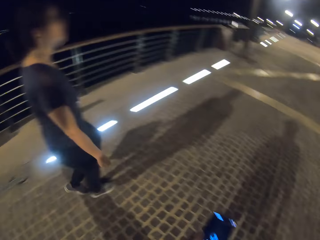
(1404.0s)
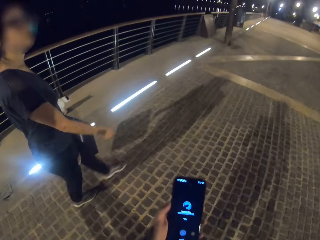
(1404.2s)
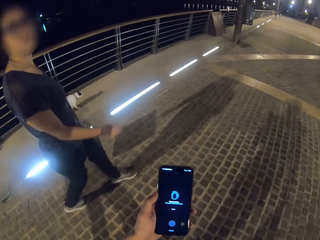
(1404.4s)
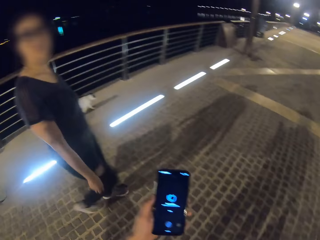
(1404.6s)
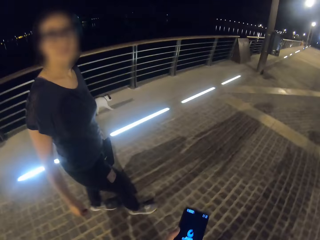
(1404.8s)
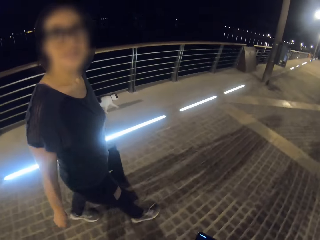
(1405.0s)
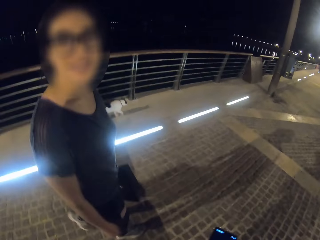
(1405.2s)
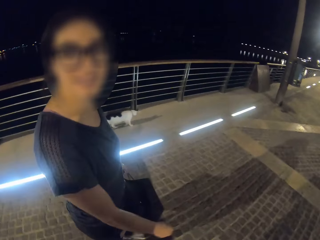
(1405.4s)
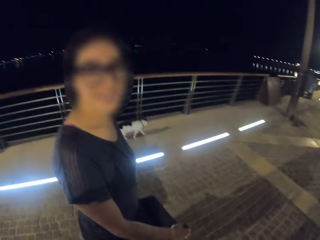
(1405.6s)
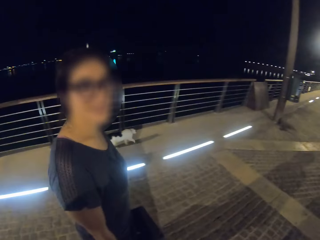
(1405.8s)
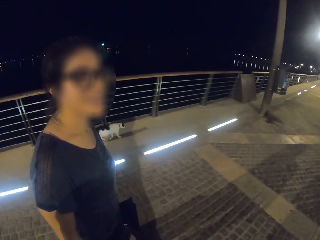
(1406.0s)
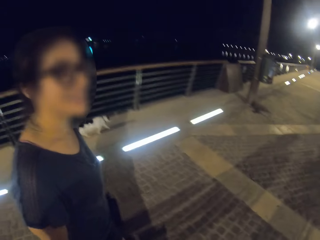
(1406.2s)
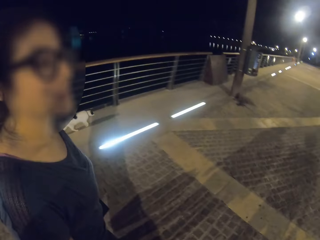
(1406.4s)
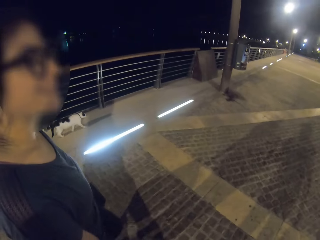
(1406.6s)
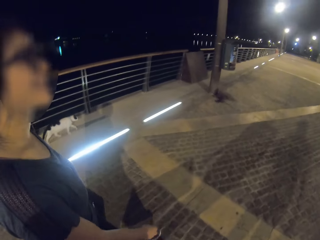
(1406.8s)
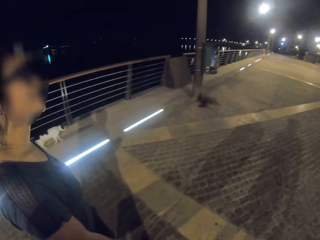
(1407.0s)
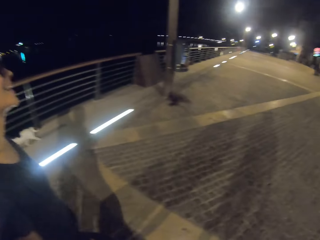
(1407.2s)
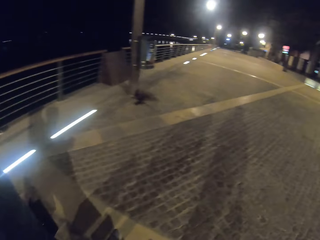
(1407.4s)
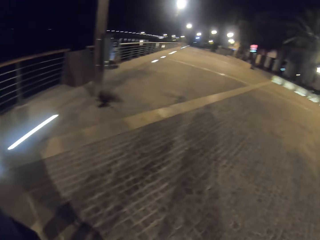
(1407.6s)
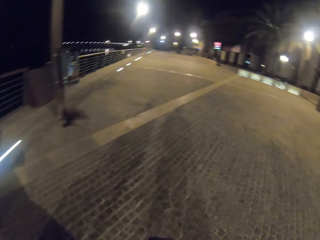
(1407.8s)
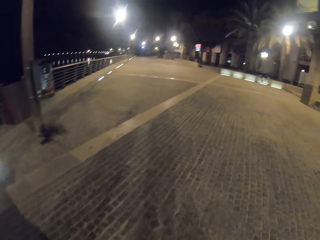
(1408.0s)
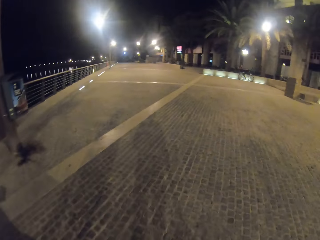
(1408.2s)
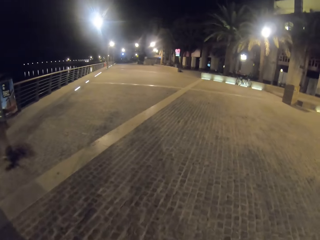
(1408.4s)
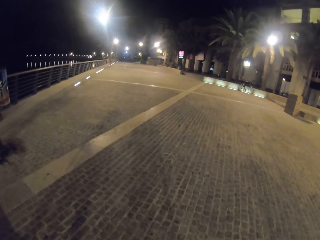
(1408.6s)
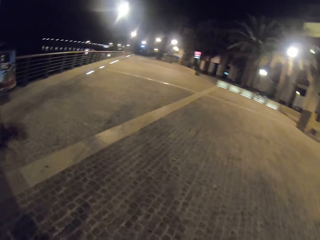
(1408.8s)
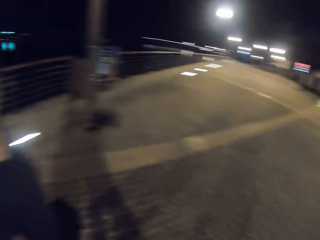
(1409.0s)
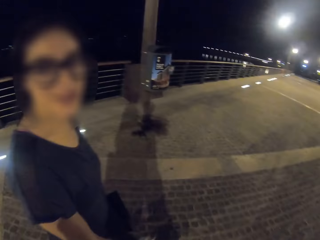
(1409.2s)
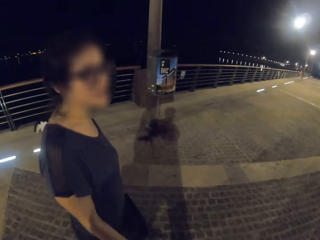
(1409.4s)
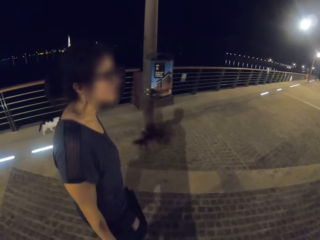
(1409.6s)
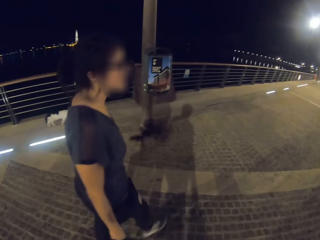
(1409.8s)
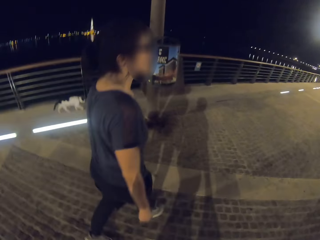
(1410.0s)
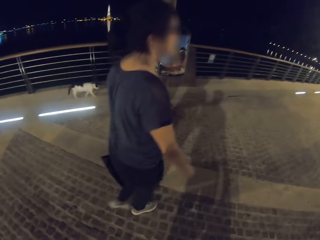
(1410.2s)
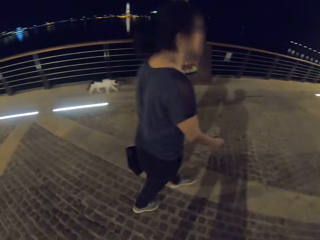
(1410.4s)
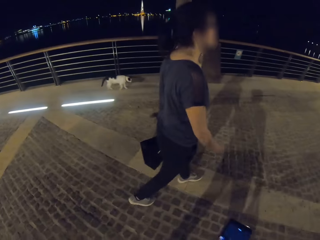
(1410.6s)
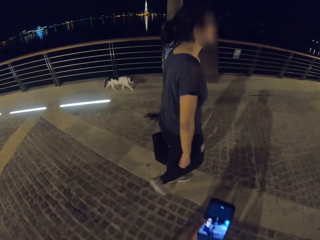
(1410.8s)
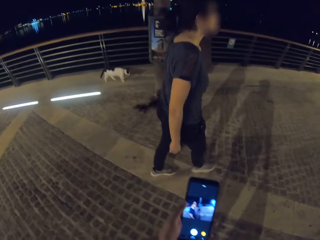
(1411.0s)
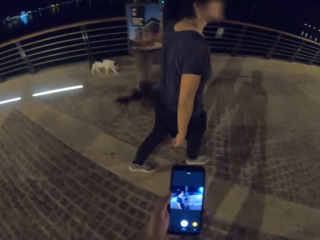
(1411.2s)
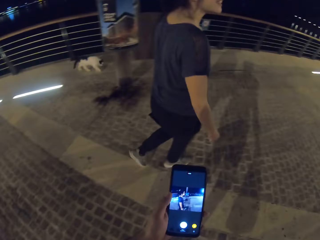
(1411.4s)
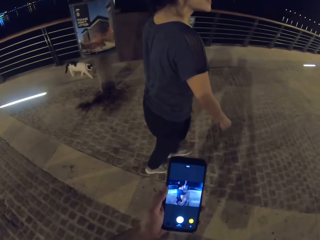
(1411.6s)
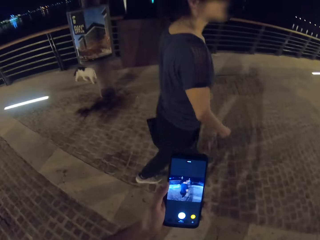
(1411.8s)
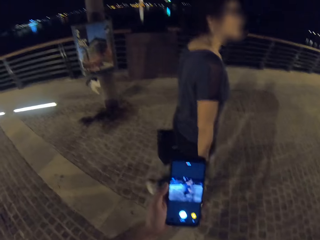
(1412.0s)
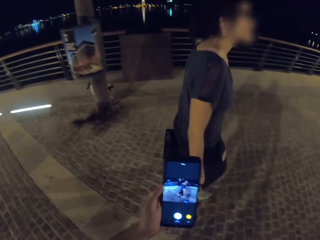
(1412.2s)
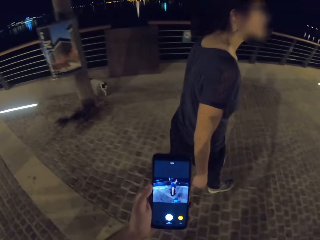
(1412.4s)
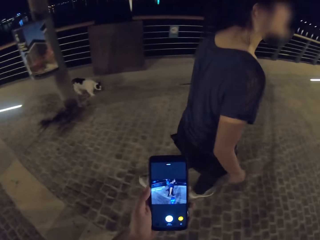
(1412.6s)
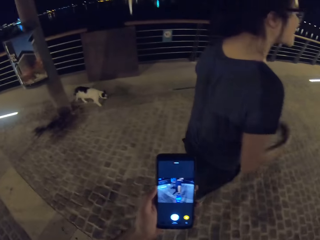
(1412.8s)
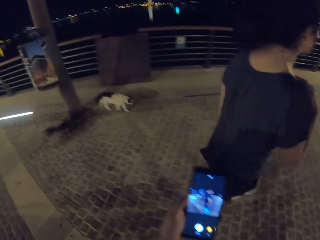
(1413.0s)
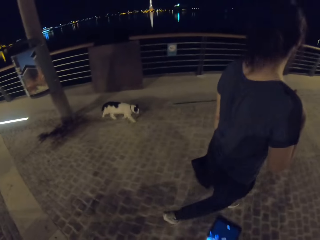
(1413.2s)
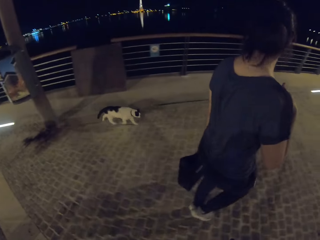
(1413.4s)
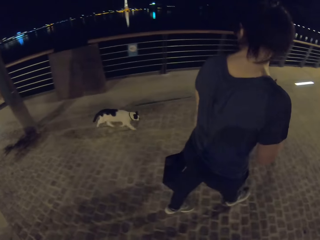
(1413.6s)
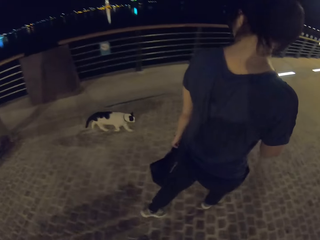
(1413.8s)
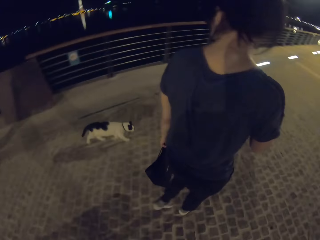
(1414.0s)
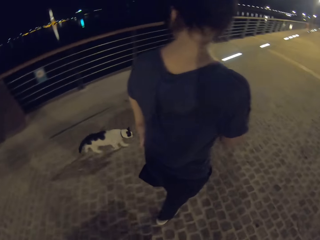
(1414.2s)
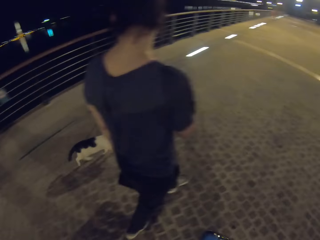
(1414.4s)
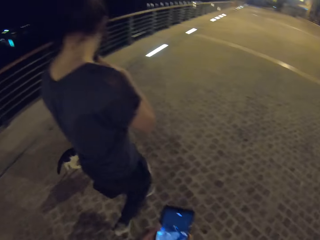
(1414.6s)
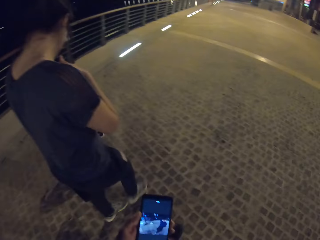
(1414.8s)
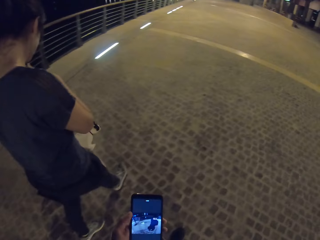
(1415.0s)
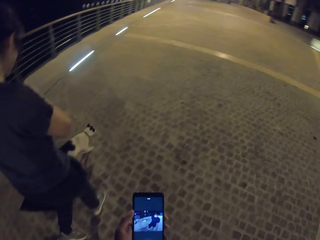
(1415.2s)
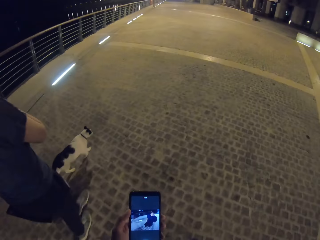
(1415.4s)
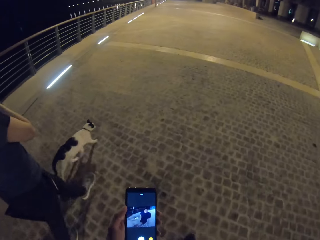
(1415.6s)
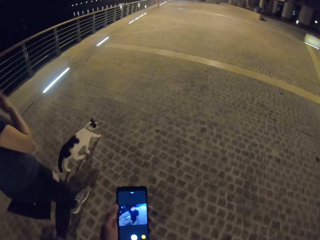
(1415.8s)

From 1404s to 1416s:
The camera wearer records a video of a person.

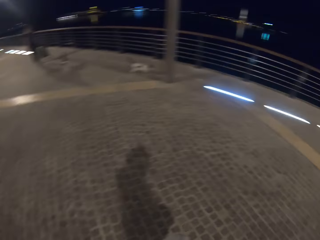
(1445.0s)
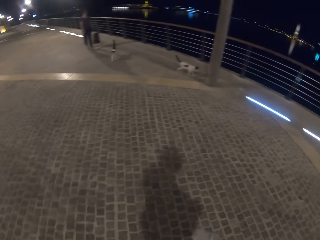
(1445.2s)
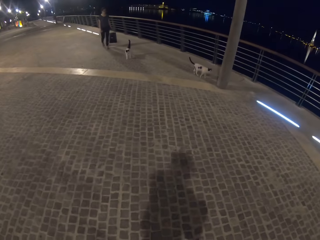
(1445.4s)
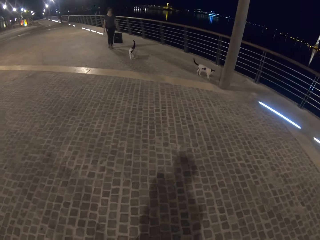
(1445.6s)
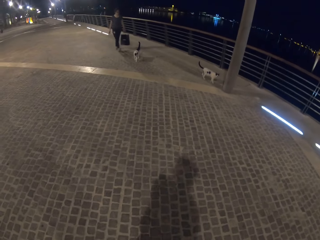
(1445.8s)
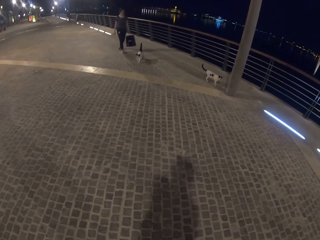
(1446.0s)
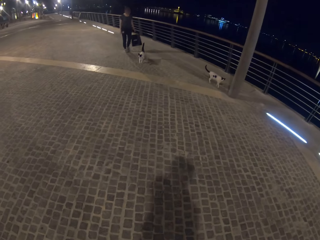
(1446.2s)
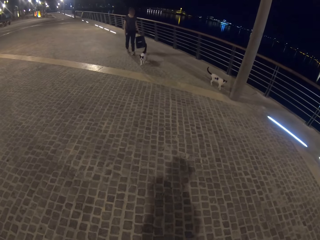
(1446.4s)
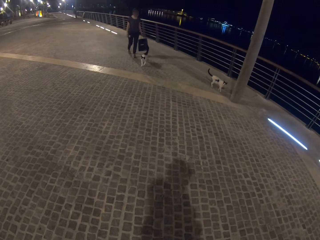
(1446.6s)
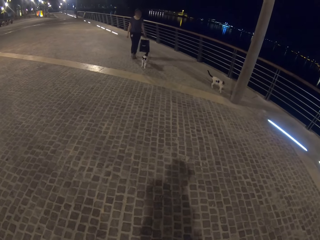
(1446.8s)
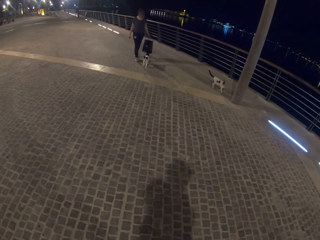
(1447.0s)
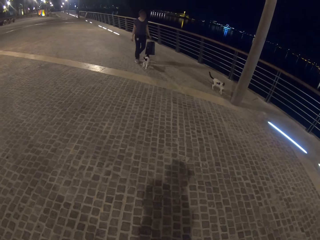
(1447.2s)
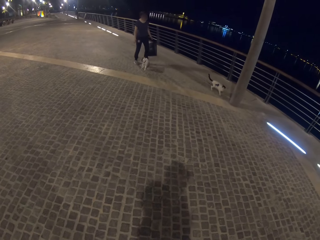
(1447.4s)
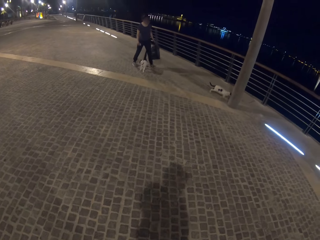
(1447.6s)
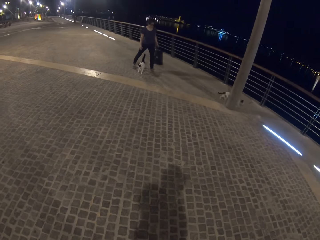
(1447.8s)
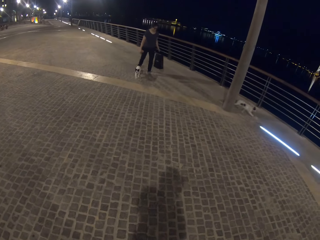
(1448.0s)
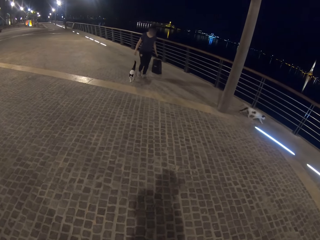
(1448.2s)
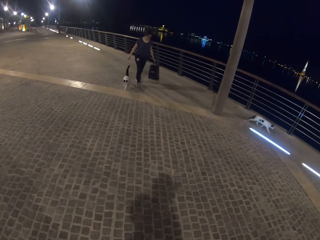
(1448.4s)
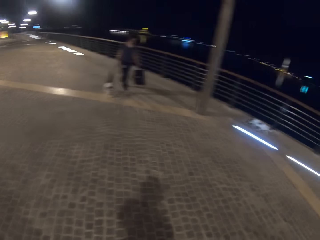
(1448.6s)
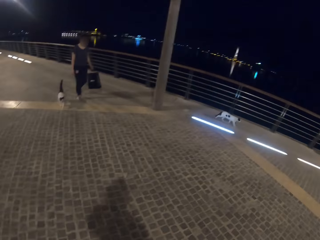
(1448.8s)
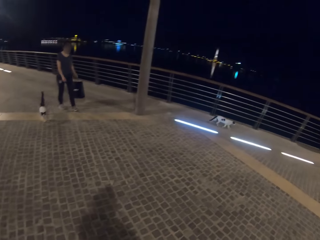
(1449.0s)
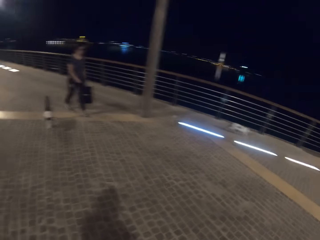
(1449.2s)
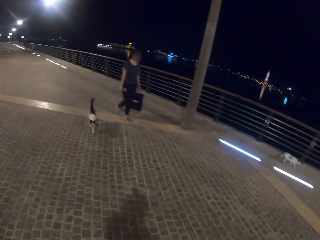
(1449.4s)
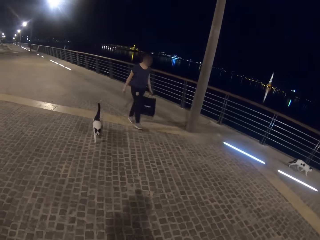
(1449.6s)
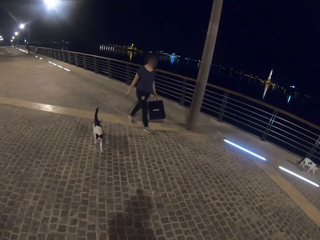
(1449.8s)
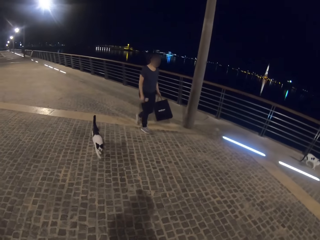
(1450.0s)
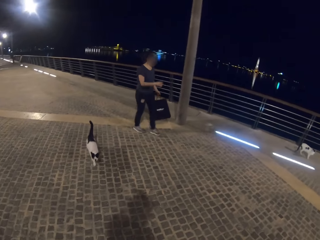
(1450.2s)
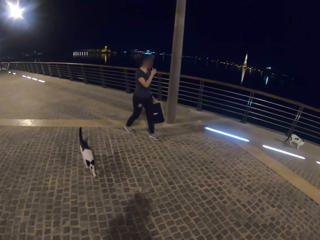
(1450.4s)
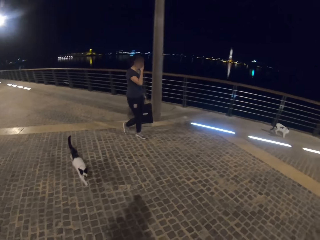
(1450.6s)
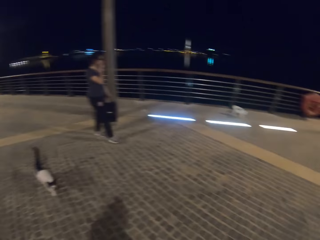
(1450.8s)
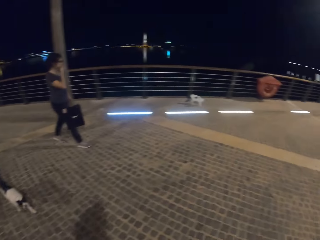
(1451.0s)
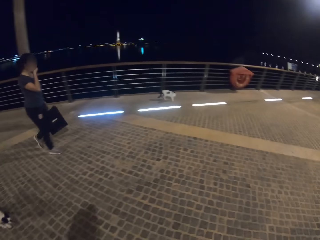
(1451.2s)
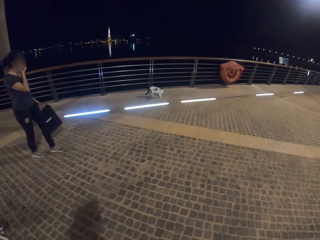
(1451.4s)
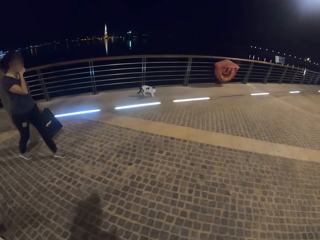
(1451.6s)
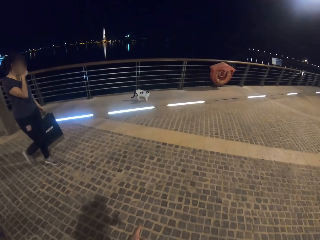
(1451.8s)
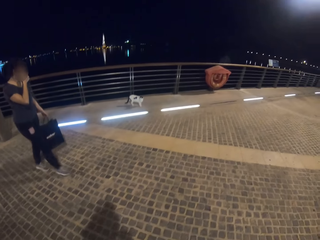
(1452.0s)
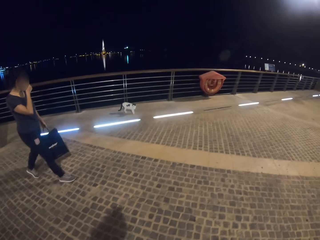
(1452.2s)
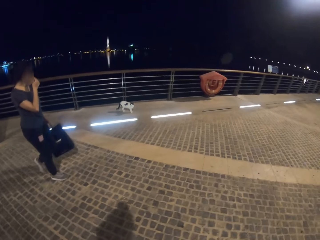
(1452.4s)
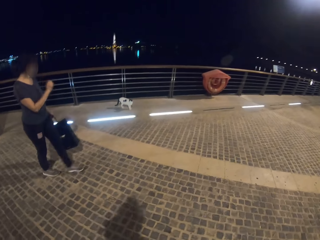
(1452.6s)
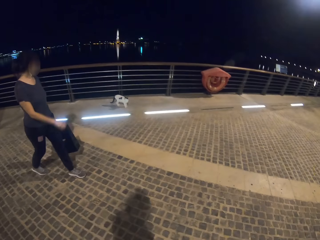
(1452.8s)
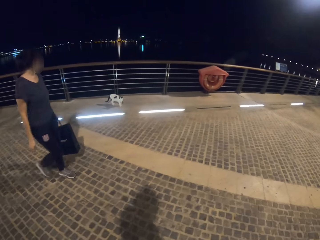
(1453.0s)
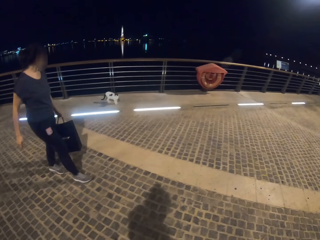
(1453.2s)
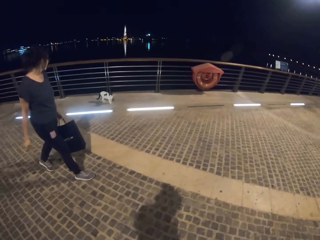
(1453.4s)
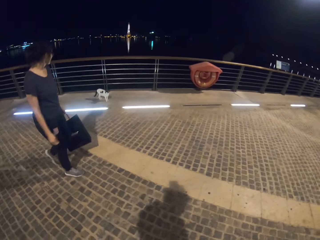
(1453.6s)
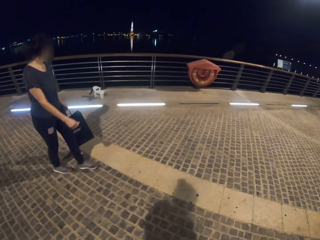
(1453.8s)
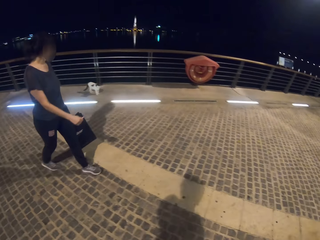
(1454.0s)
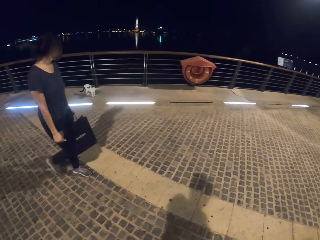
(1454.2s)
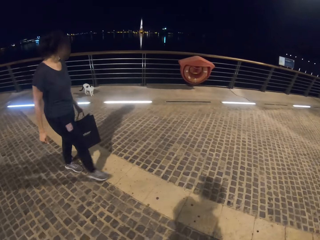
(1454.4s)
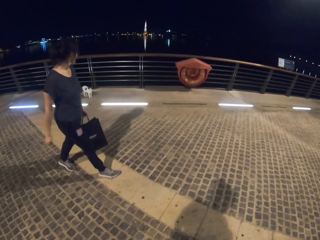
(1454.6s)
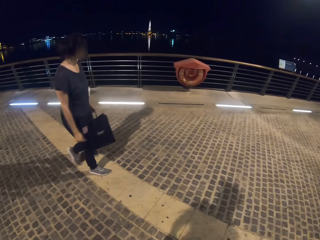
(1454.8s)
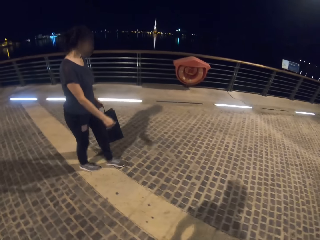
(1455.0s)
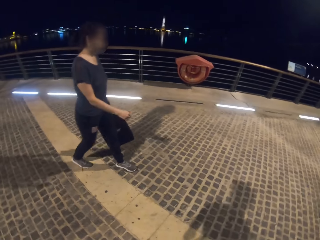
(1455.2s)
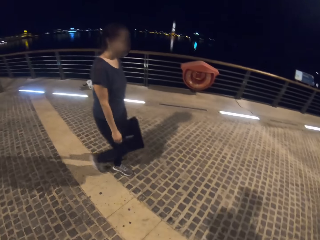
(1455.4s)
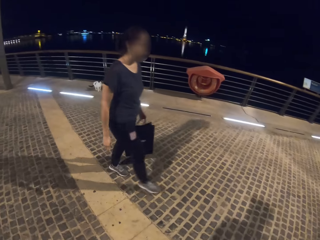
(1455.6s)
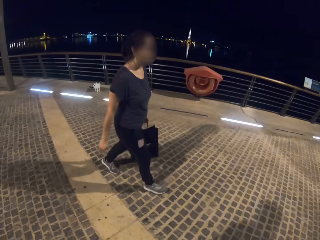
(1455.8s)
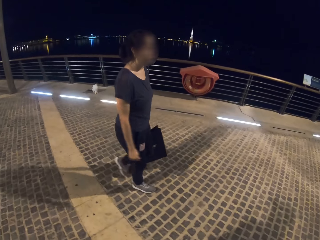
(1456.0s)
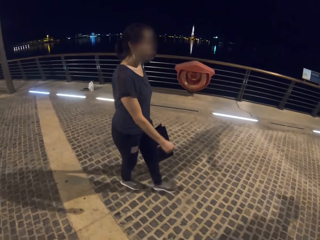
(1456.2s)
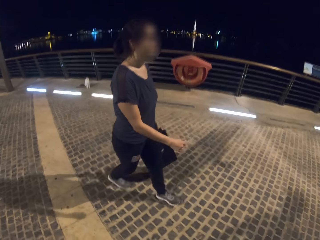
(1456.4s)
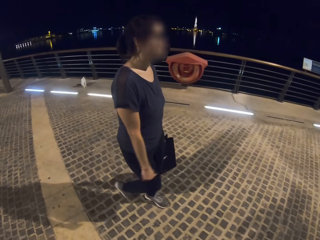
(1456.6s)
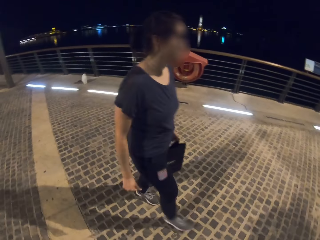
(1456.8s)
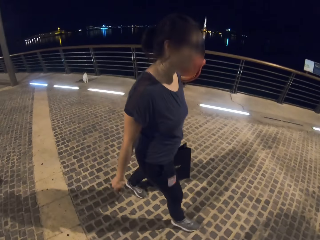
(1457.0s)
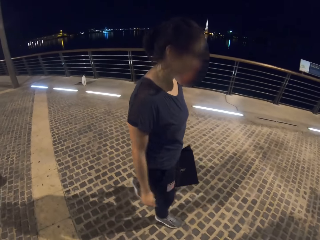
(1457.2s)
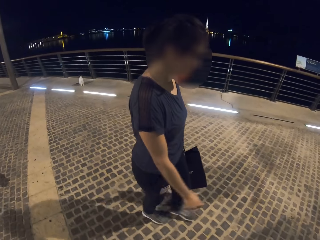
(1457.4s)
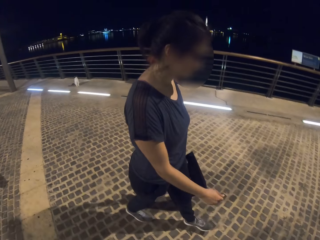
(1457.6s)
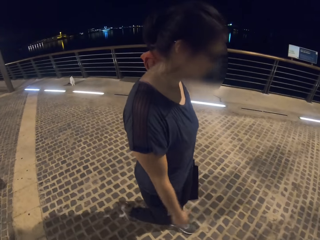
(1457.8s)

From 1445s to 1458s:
The camera wearer turns back. They walk on the streets.
